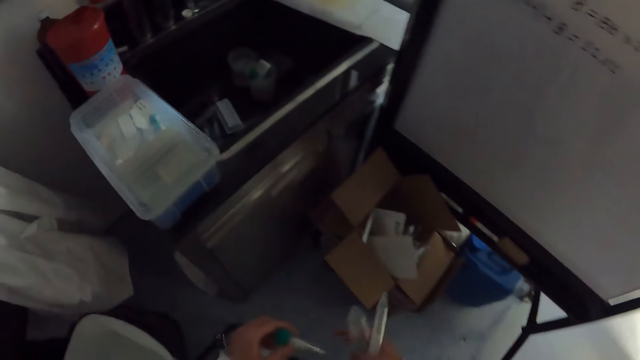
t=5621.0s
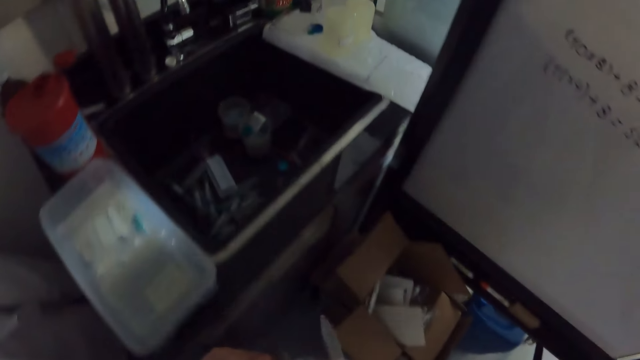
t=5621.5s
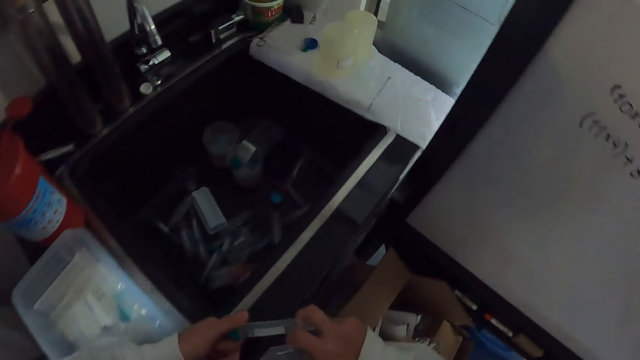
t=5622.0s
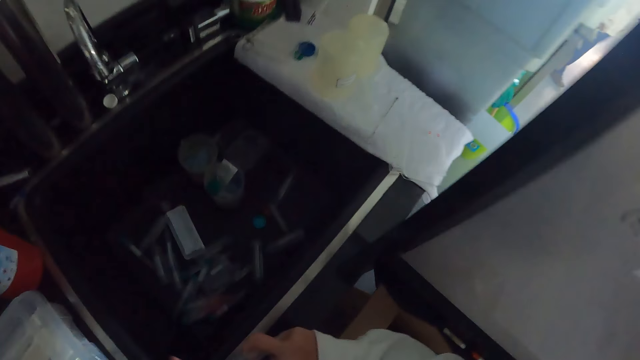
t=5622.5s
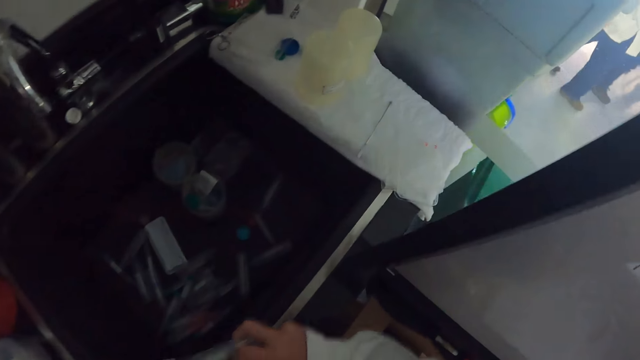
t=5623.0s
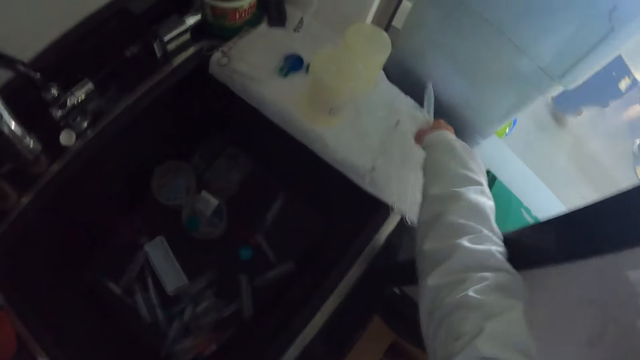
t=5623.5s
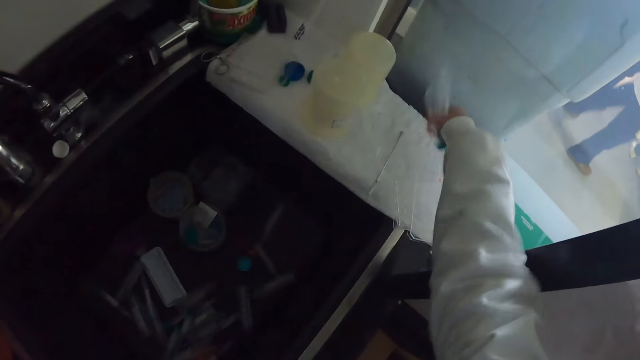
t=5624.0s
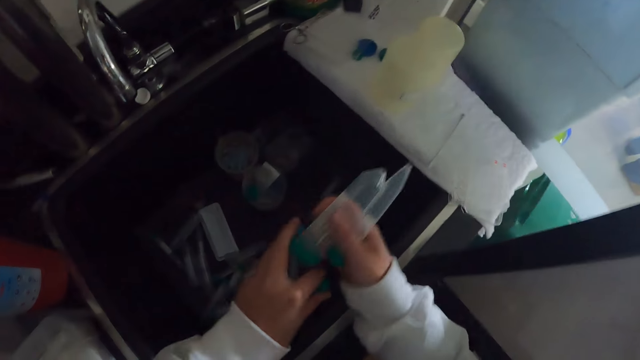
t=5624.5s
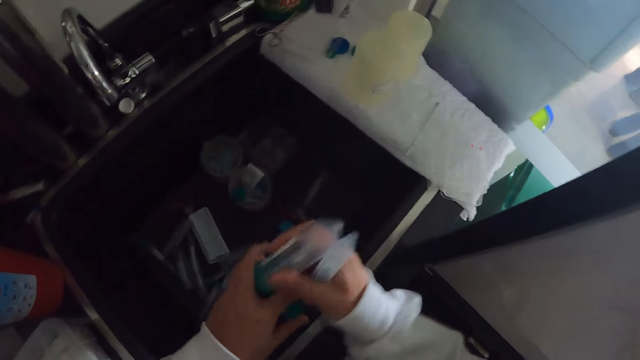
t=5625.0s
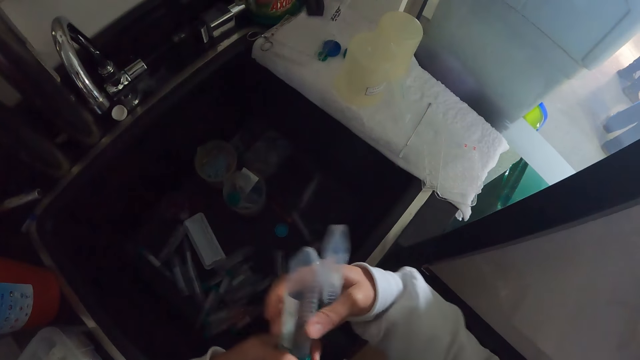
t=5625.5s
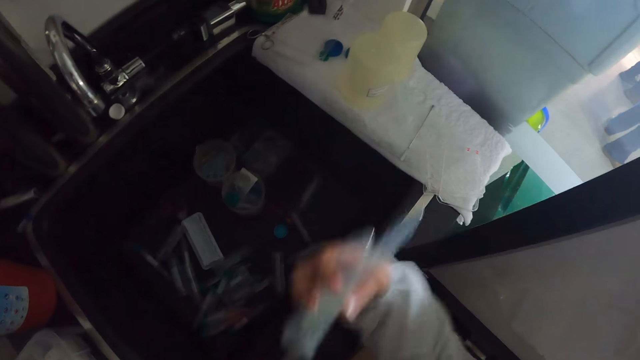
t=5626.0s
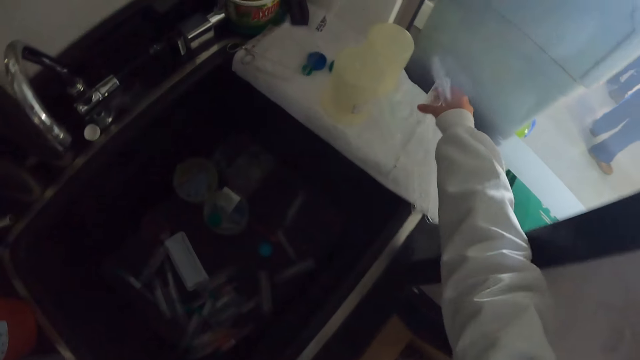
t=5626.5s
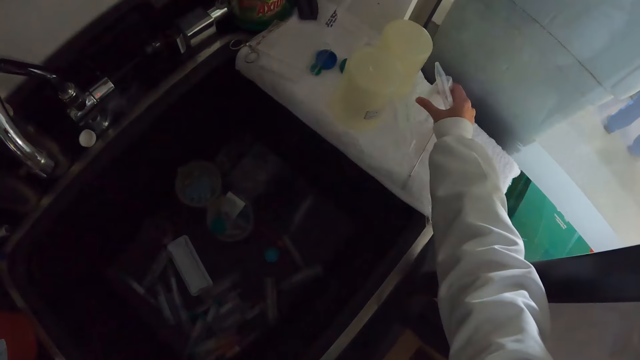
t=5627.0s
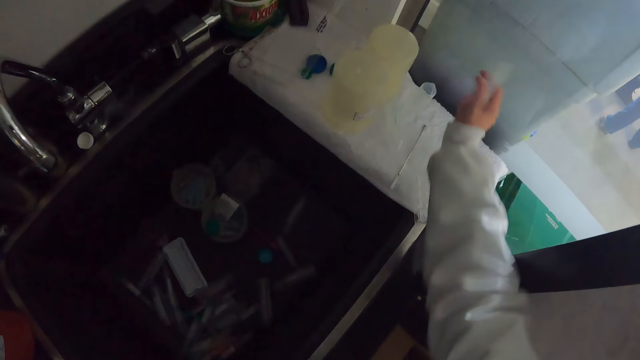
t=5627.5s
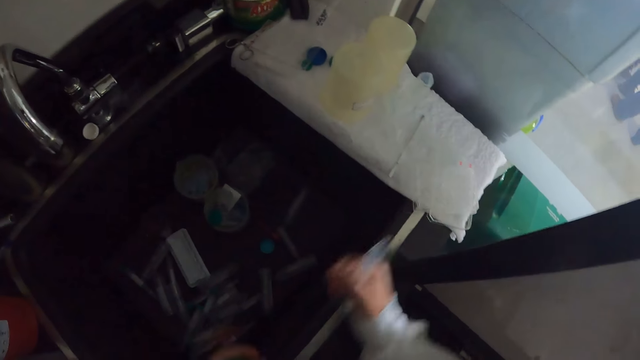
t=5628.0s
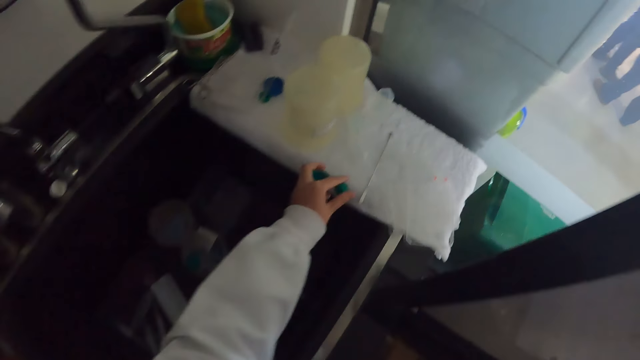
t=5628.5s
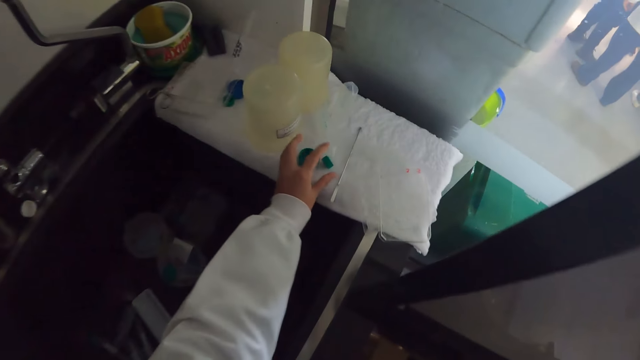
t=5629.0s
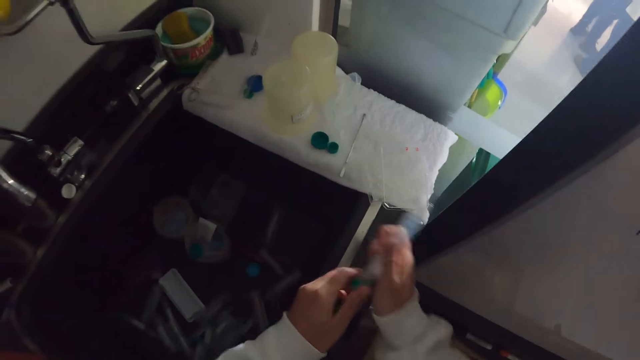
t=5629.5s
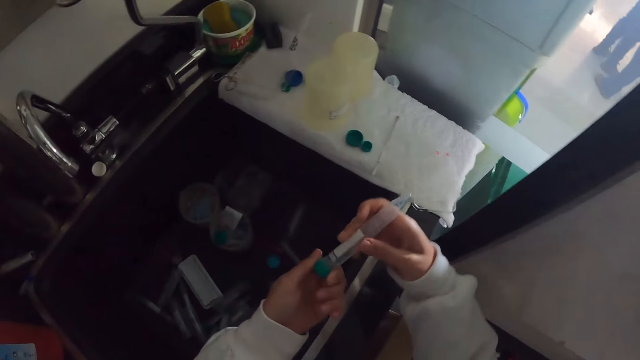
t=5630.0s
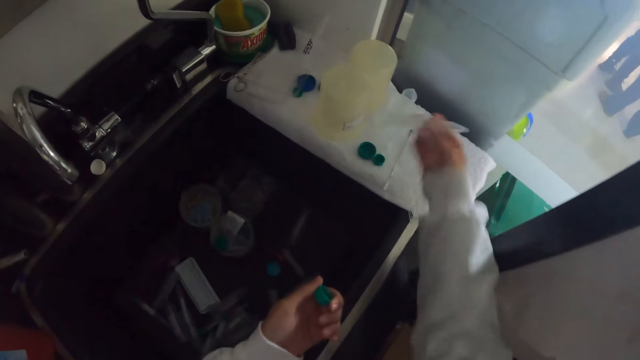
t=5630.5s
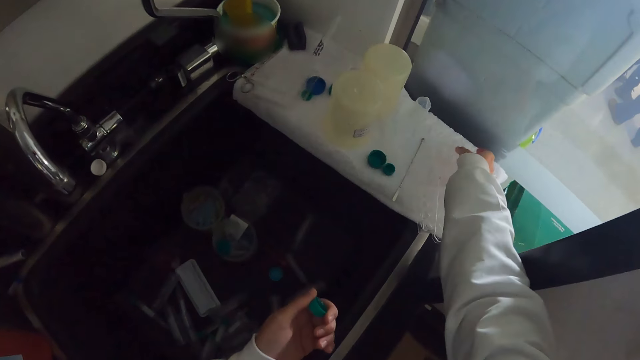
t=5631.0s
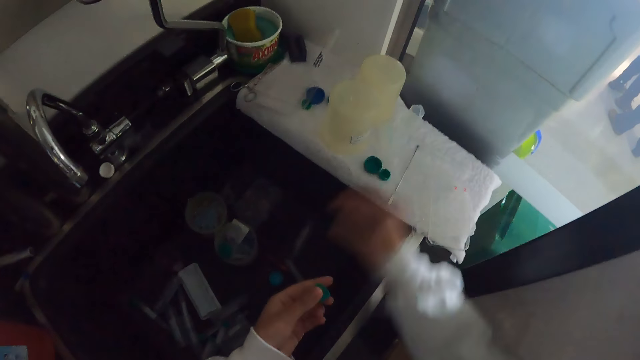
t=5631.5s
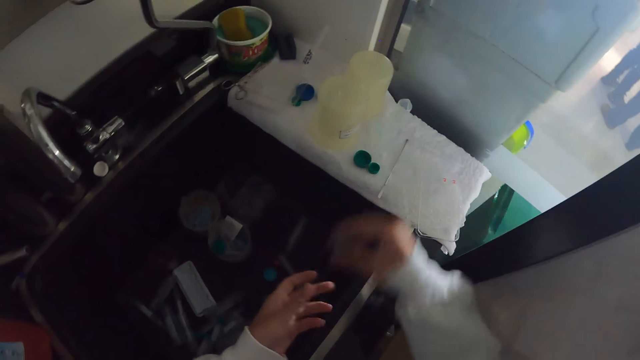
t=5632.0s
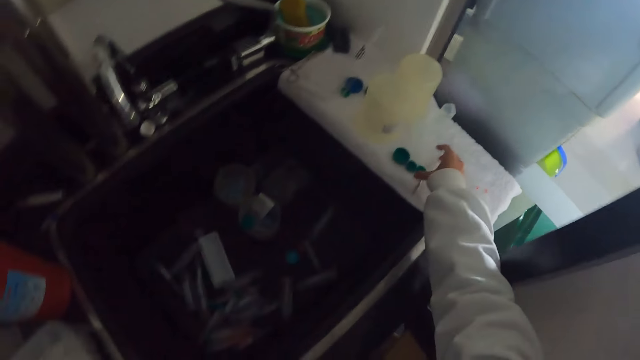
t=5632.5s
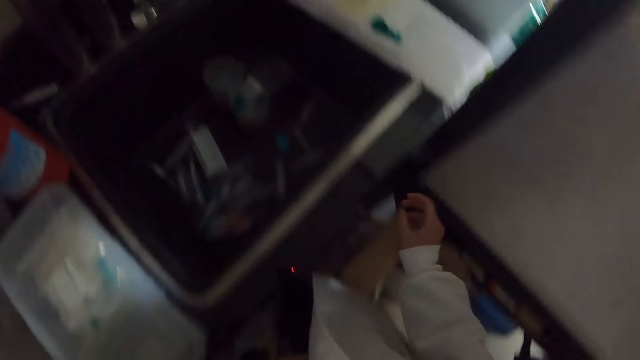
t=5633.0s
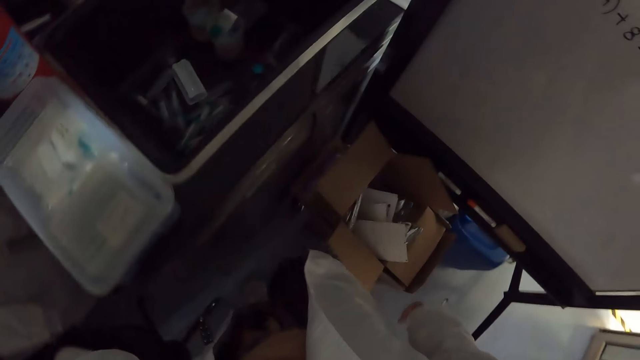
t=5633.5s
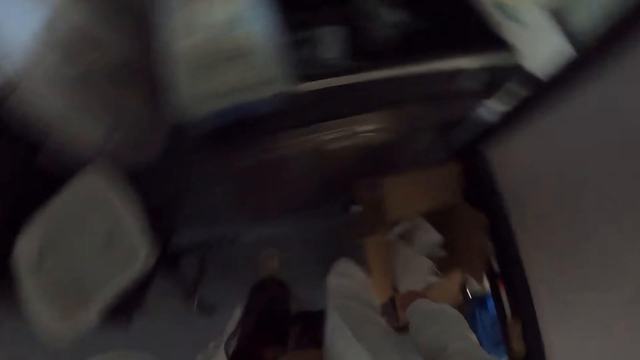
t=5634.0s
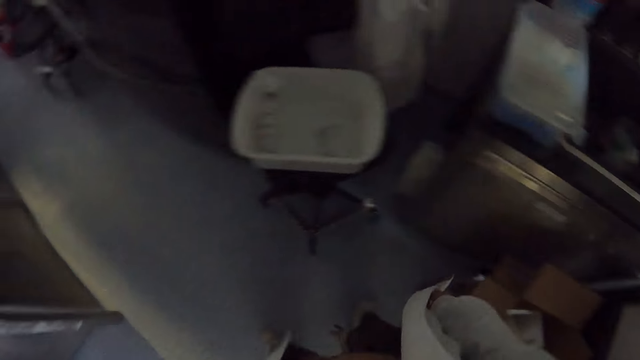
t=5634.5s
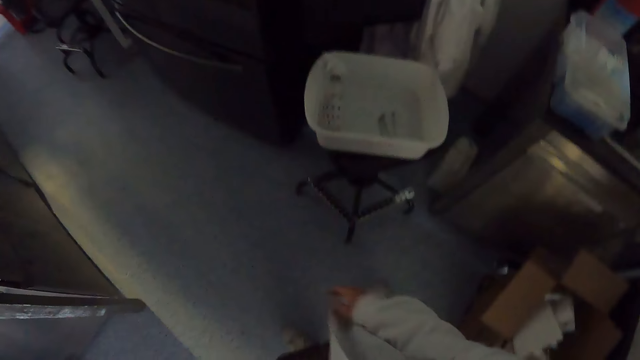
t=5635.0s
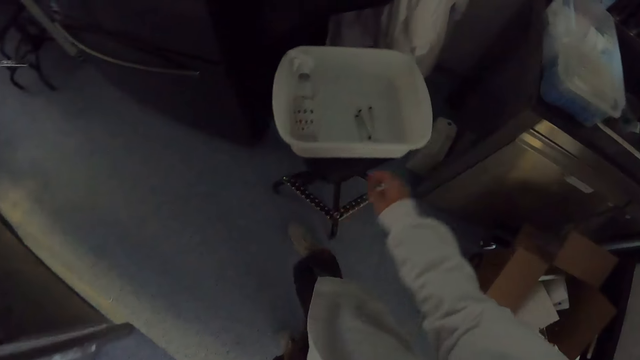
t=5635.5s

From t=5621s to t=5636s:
The camera wearer stares around. They pick the bottle specimen from the table. They open the bottle specimen lid. They put the bottle specimen on the table. They put the bottle specimen lids on the table. They open the bottle specimen lid. They put the bottle specimen on the table. They put the bottle specimen lids on the table. They stare around.

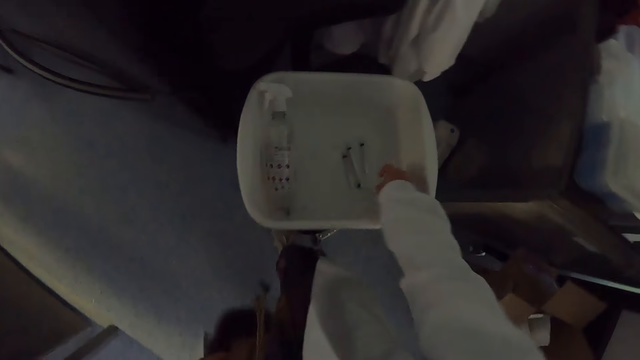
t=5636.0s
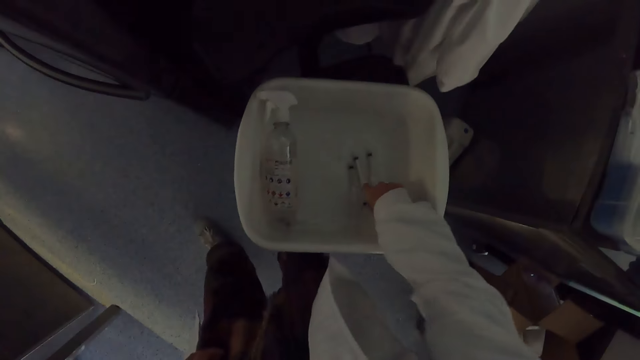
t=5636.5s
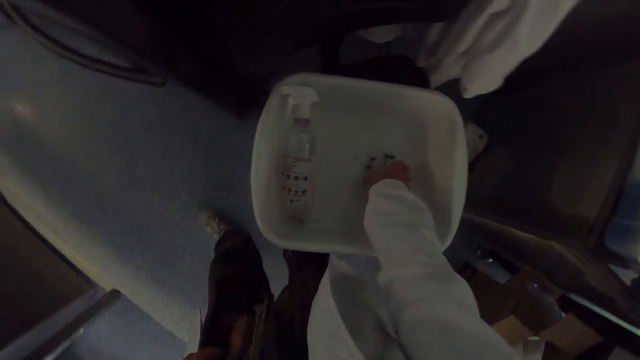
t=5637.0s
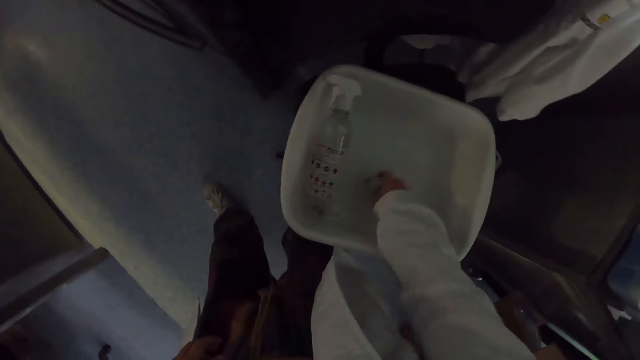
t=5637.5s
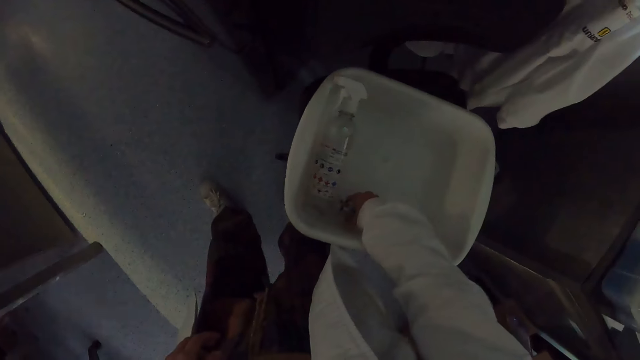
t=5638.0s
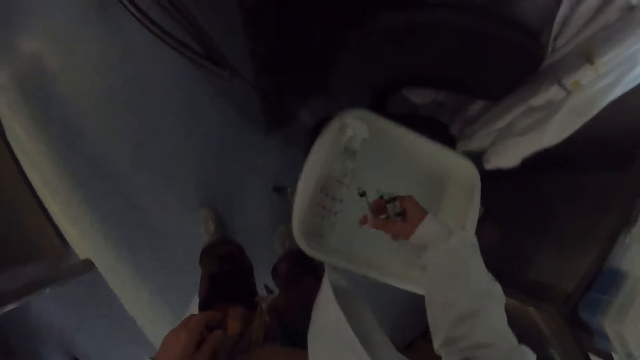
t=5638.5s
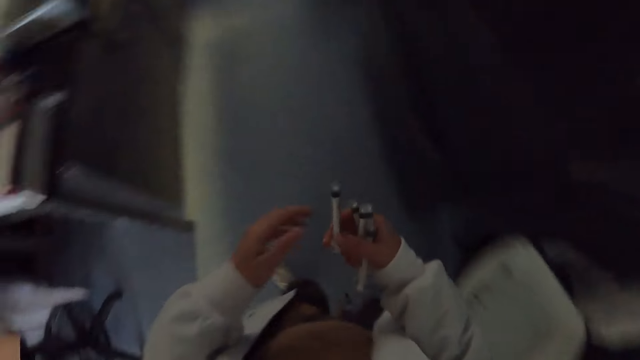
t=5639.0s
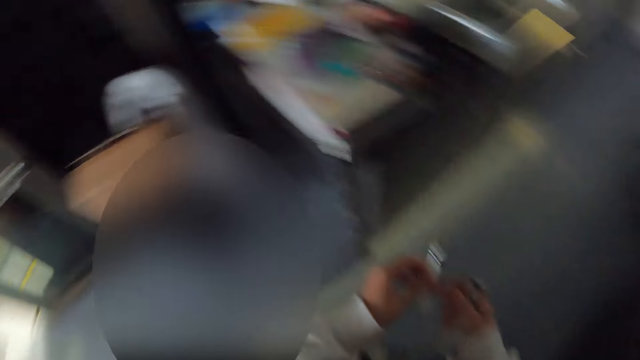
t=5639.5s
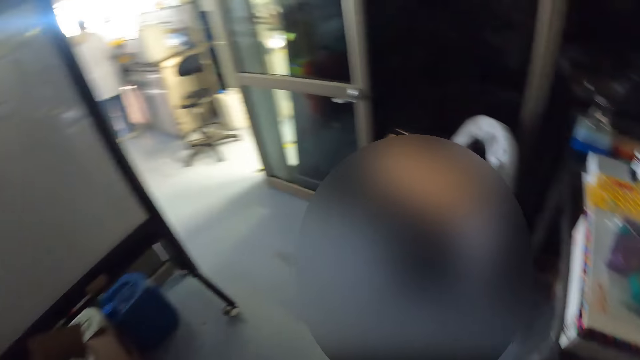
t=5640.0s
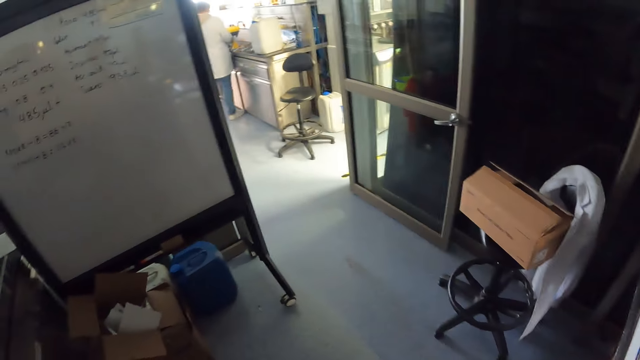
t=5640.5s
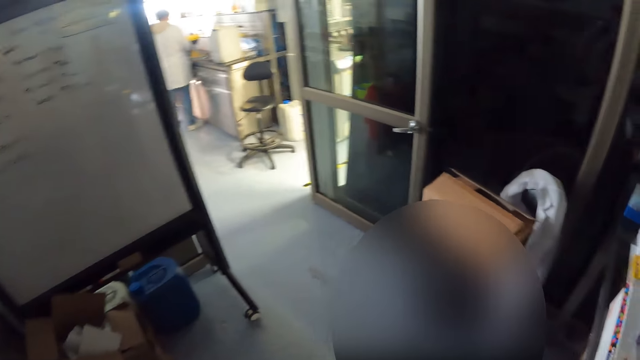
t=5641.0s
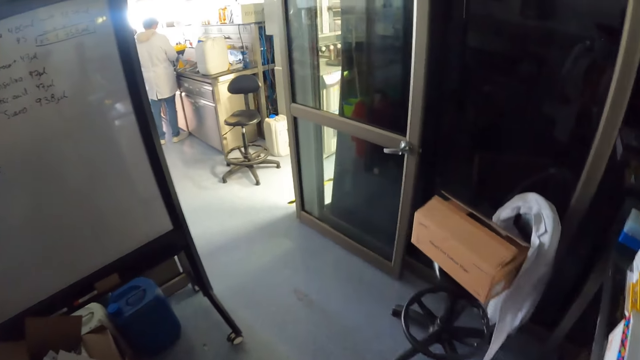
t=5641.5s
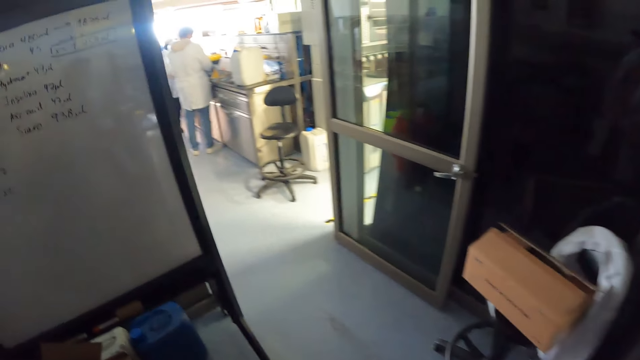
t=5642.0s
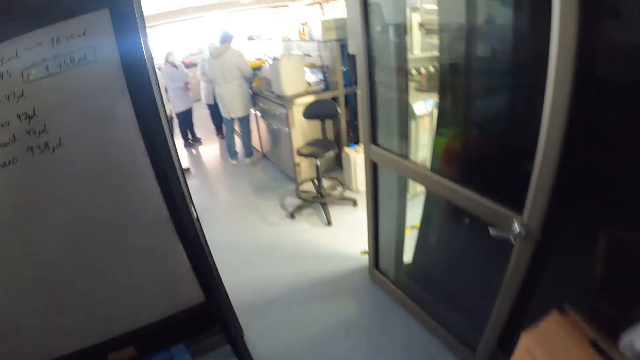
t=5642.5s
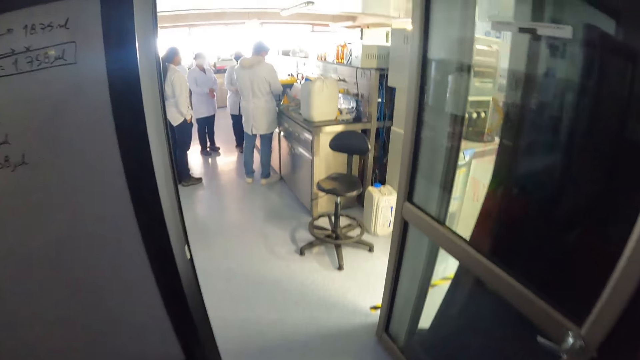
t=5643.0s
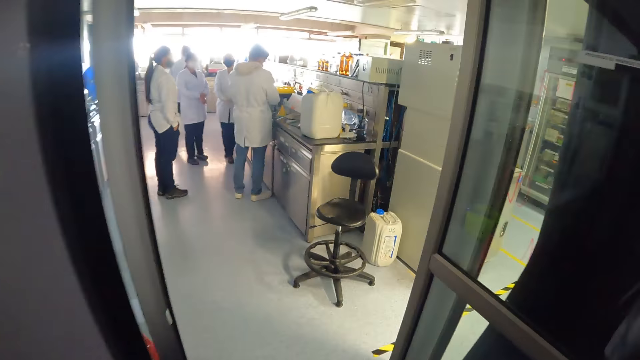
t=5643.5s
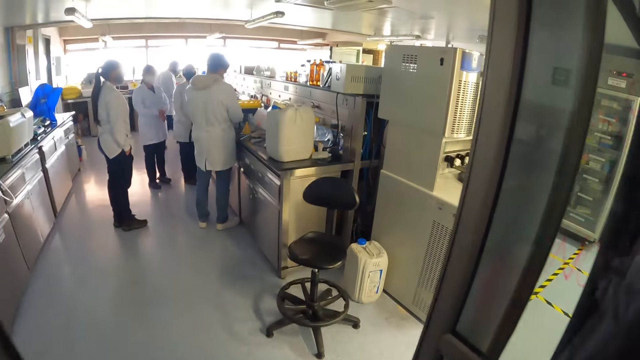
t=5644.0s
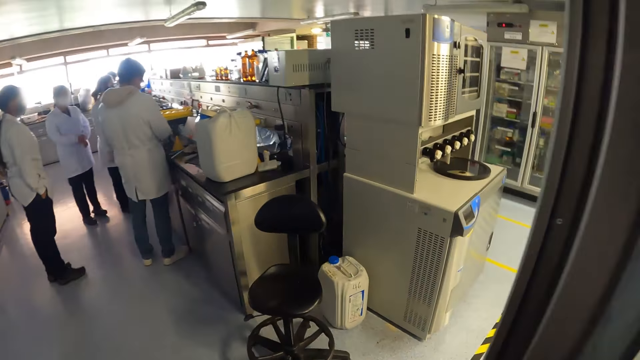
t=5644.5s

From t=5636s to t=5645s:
The camera wearer picks the bottle specimen from the tray. They walk around the room.
